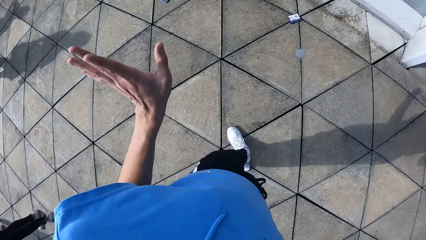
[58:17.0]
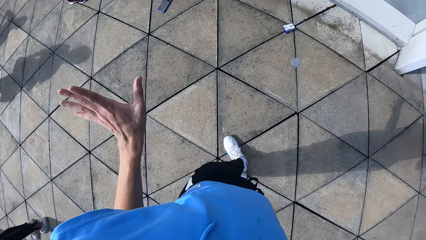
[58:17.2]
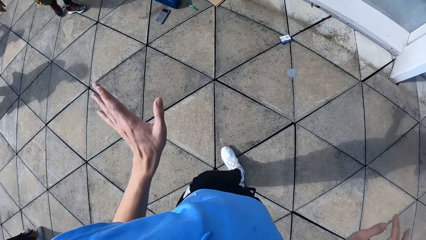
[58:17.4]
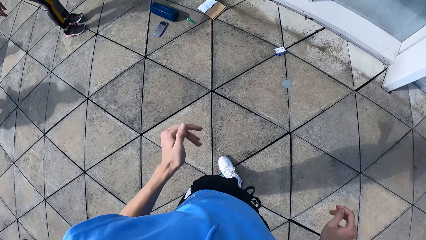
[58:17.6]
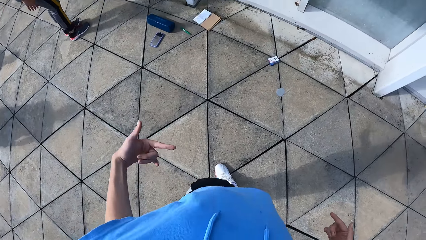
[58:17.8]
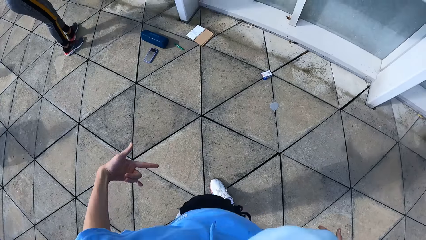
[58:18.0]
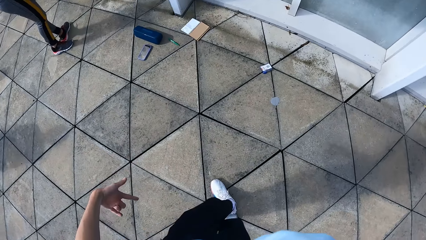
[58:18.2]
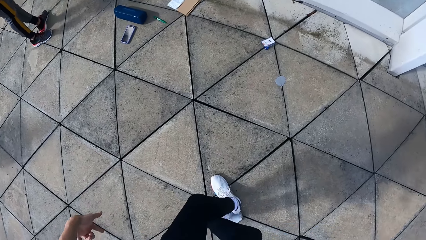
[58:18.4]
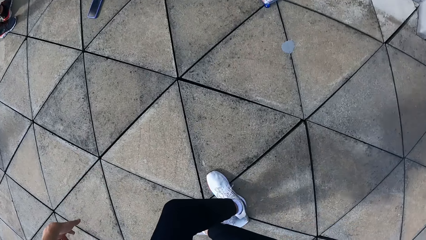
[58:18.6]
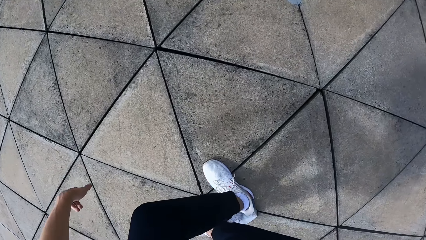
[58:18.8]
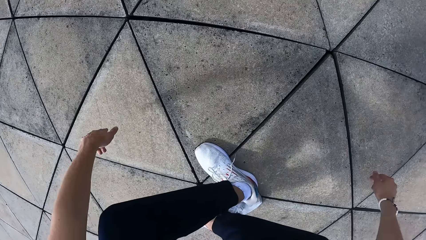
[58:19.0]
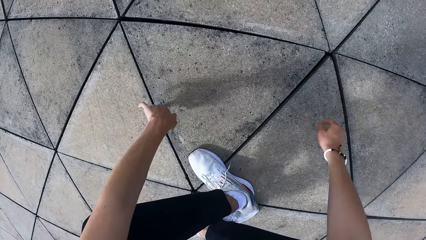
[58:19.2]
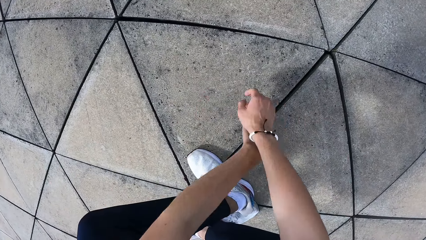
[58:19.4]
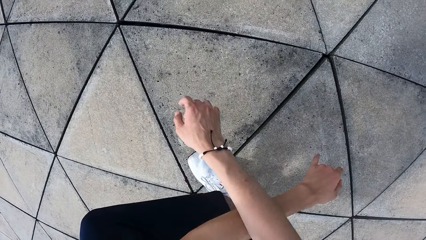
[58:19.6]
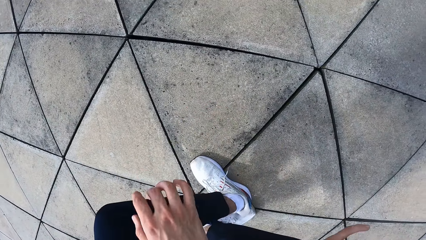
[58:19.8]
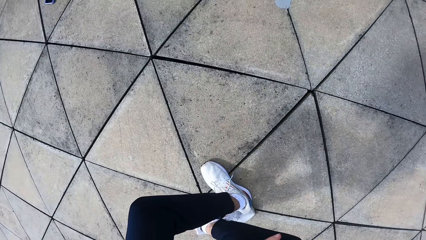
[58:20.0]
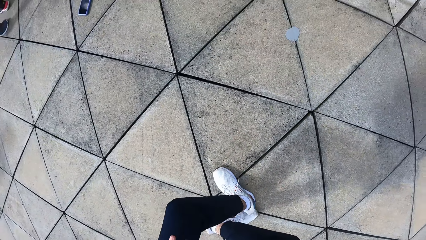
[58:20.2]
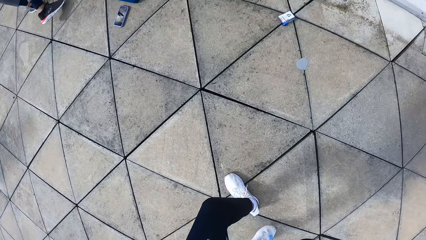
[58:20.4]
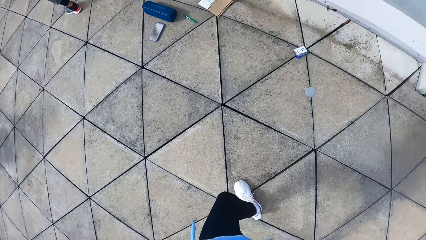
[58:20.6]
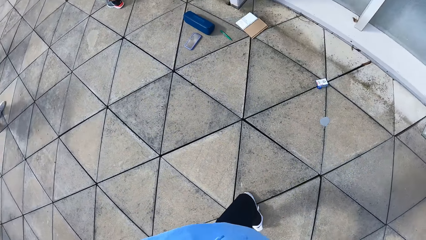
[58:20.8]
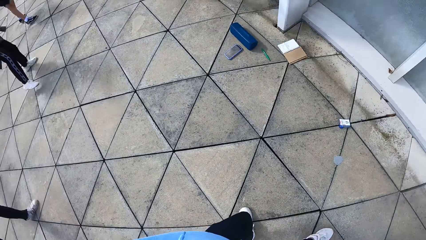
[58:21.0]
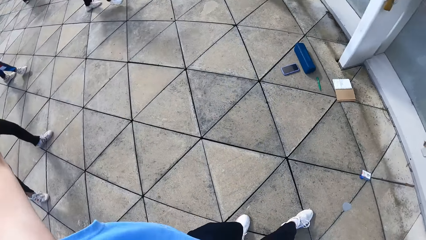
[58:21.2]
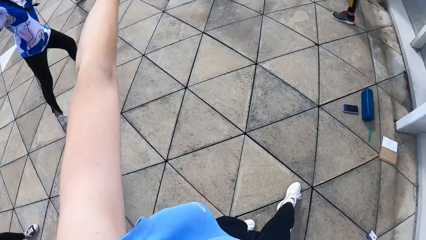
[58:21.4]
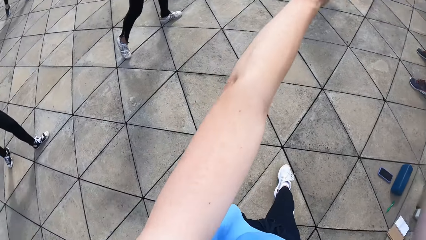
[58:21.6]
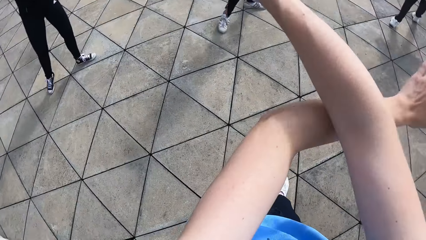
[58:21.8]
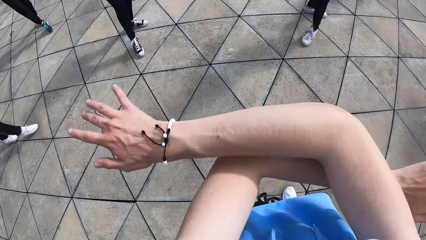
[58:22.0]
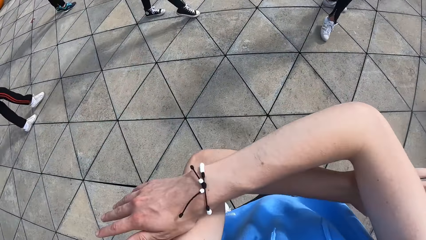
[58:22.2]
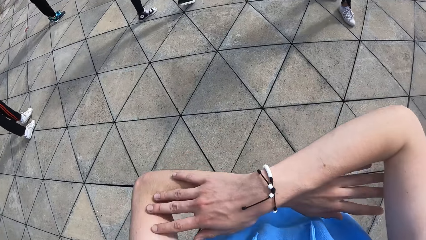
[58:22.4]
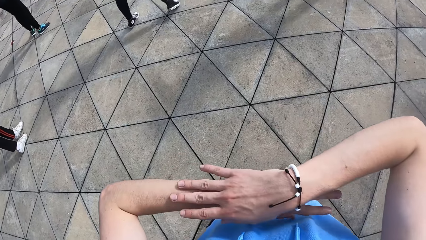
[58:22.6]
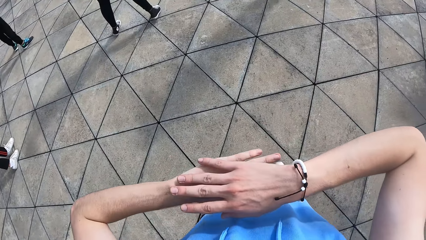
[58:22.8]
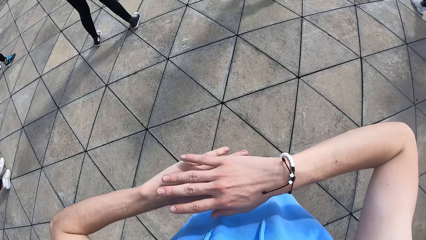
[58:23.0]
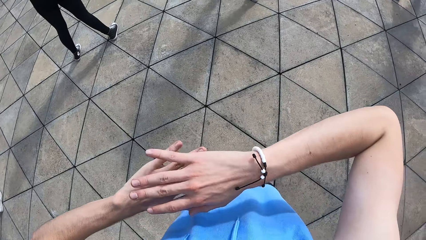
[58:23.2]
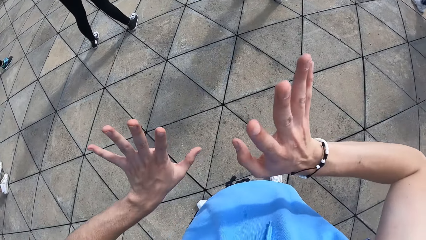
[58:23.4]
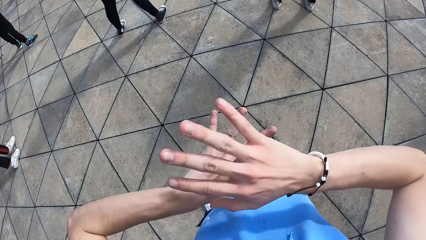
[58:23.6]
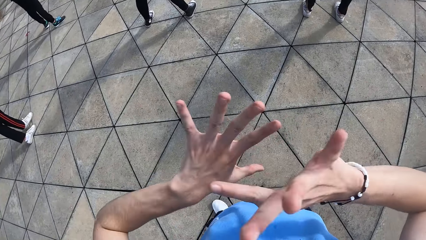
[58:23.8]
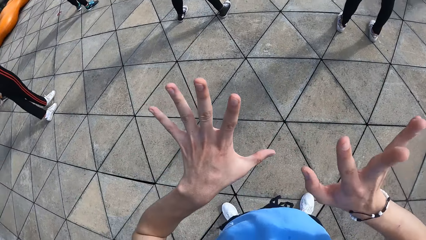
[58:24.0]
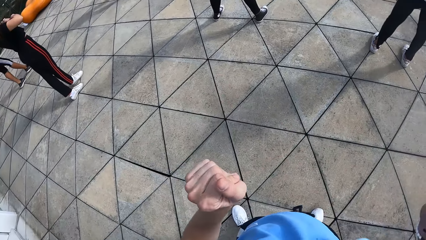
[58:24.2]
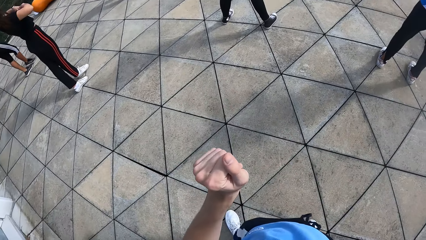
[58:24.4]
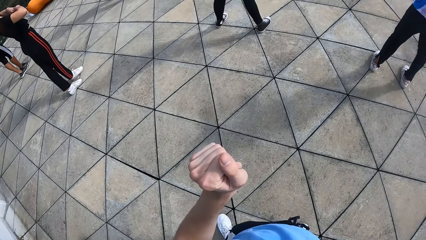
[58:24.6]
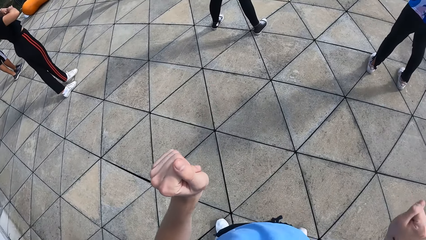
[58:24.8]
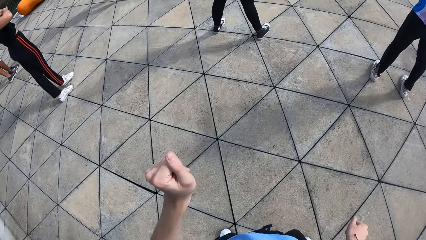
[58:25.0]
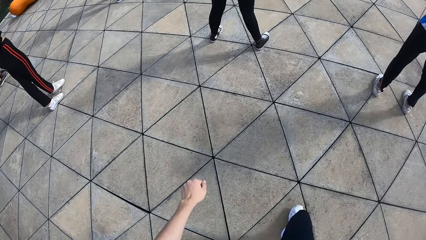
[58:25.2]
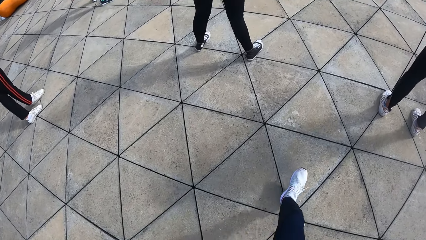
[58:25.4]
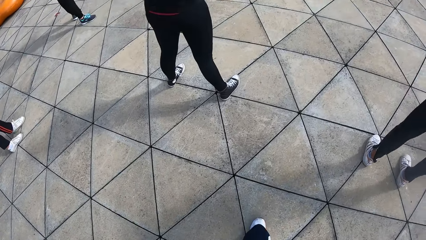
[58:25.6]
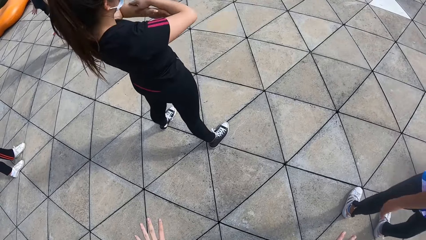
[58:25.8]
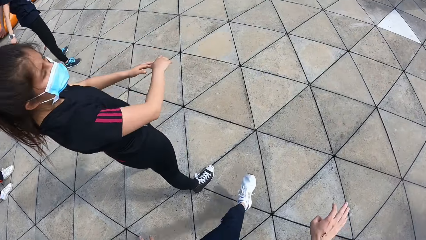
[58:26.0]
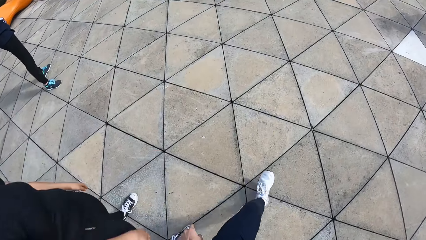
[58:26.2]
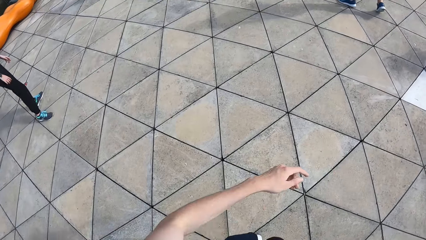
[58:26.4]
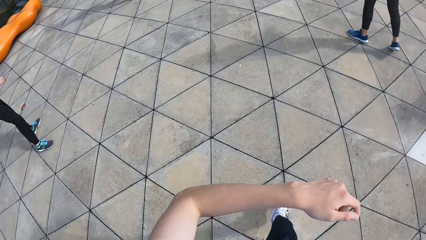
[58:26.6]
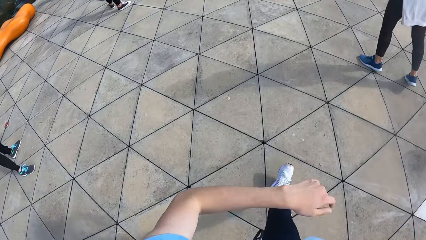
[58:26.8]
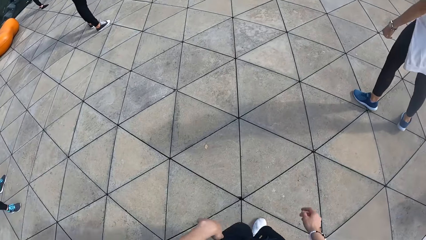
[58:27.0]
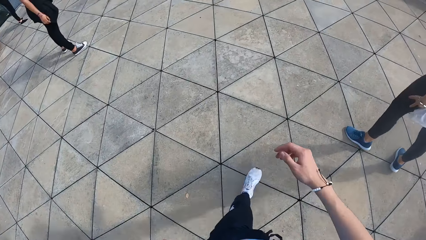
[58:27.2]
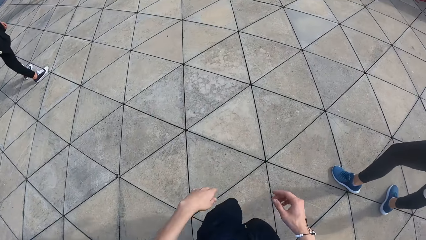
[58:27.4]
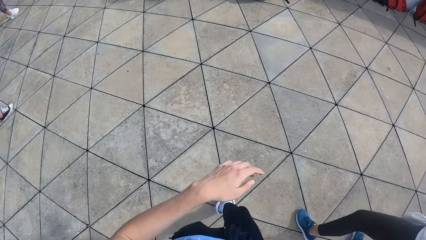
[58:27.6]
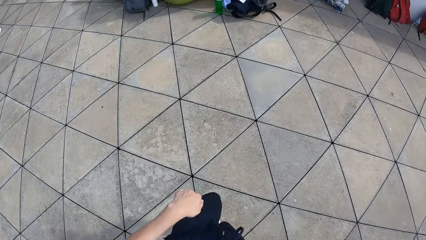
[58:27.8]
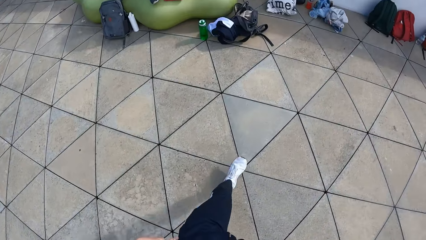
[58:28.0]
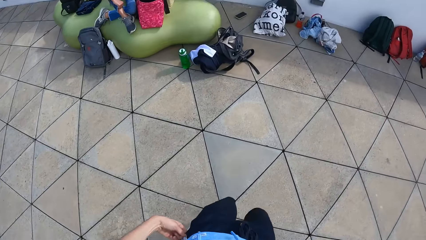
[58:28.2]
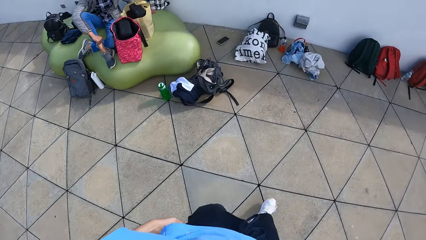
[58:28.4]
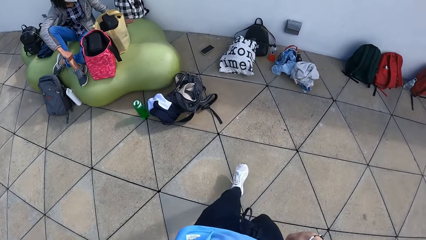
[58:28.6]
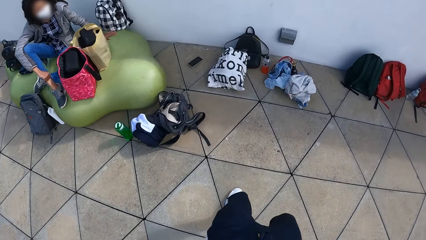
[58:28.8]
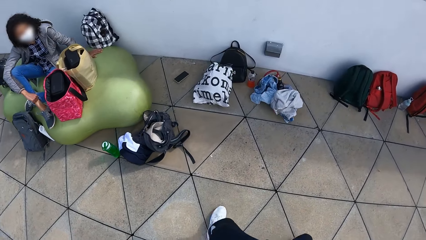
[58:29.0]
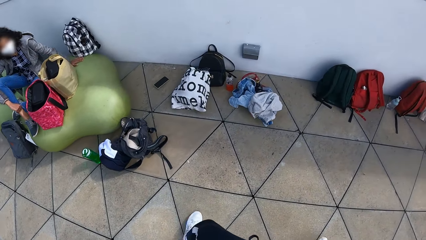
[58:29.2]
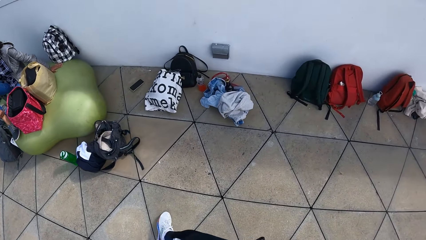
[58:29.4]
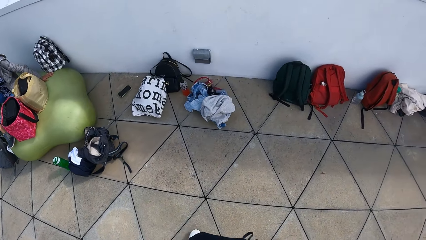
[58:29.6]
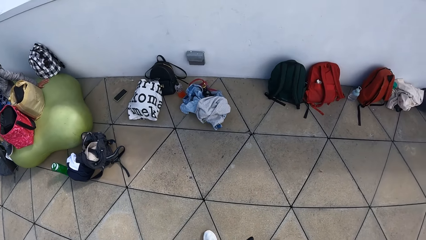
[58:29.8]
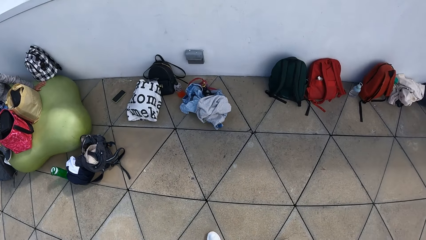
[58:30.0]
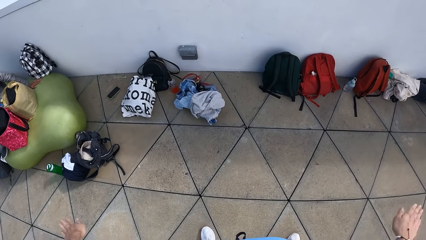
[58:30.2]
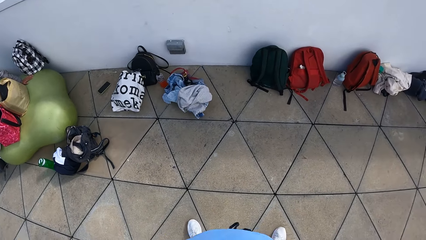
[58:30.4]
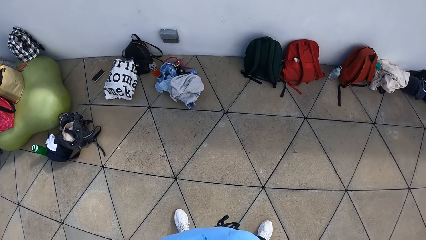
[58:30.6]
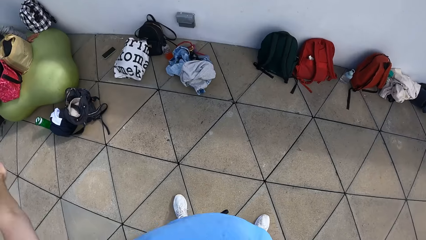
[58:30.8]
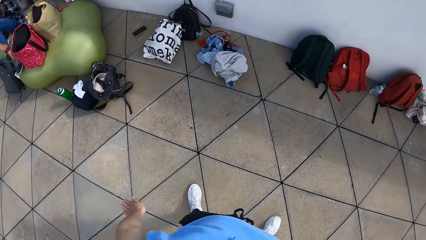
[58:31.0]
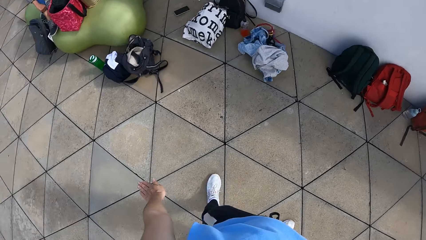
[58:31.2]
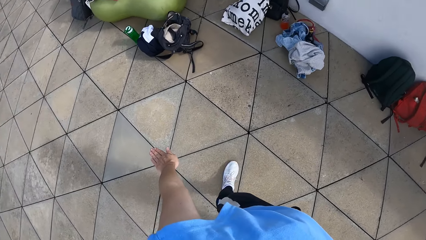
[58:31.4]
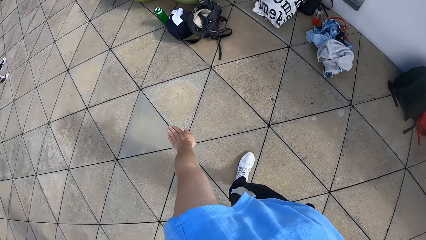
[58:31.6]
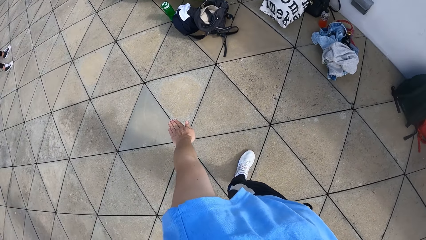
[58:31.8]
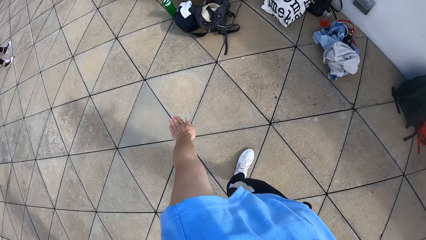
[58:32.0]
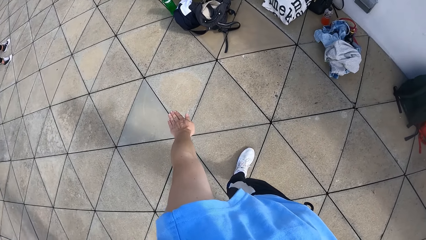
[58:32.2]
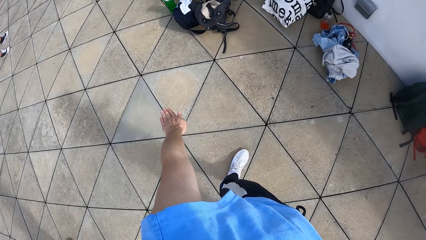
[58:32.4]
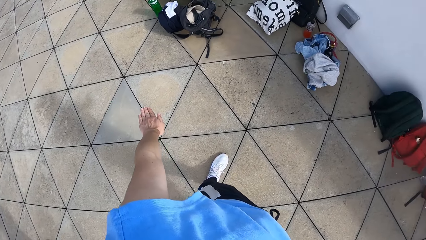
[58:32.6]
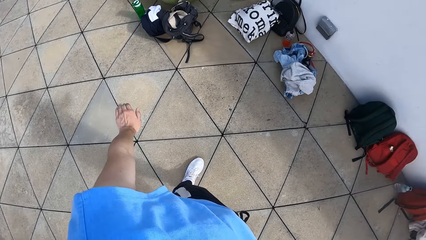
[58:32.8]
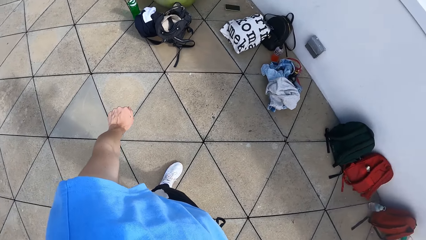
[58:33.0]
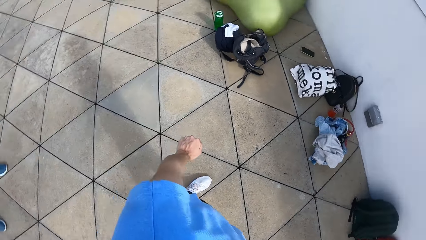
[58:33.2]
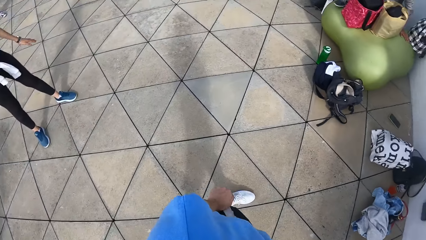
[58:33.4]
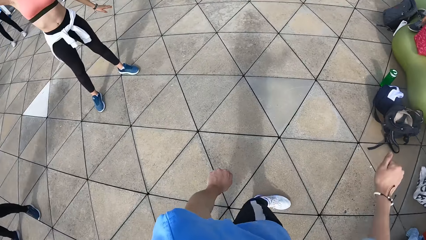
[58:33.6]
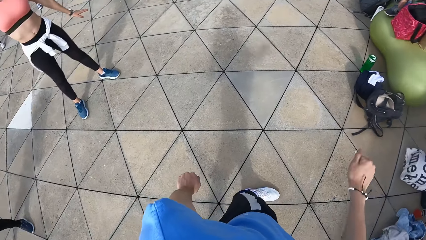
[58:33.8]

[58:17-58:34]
The camera wearer squats. He moves his hands and walks around.
